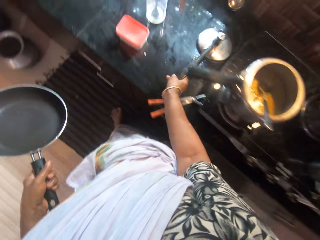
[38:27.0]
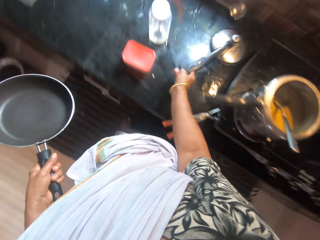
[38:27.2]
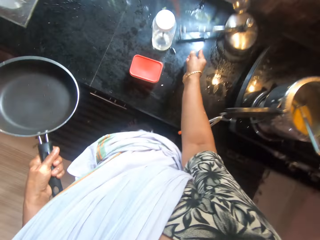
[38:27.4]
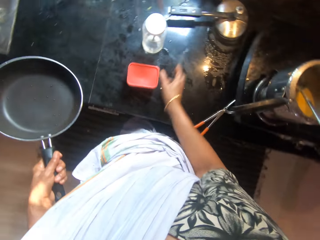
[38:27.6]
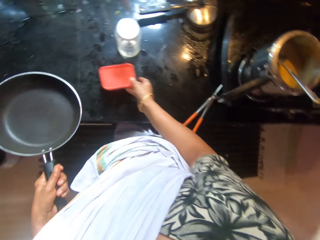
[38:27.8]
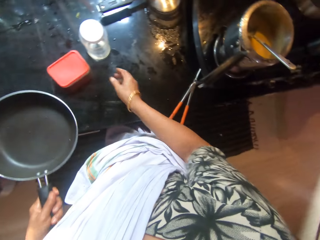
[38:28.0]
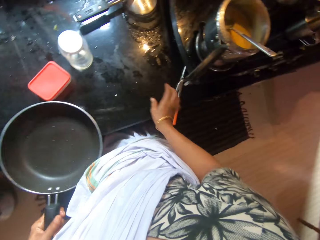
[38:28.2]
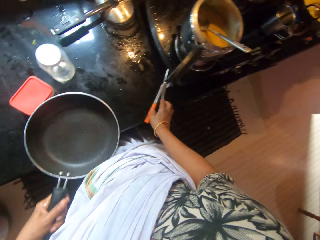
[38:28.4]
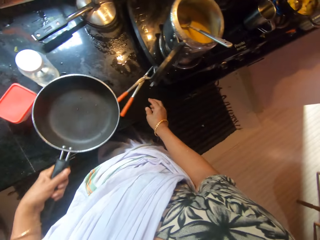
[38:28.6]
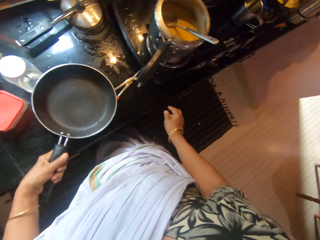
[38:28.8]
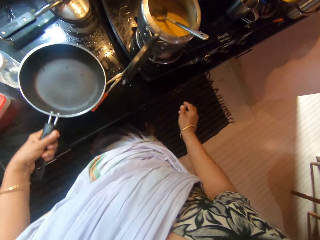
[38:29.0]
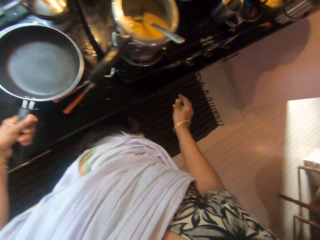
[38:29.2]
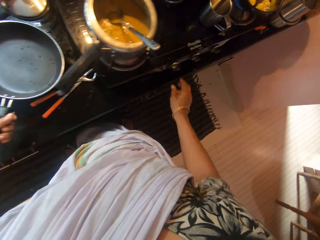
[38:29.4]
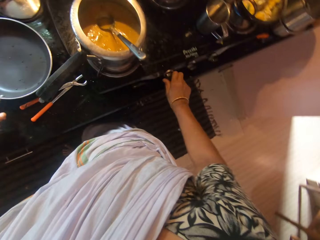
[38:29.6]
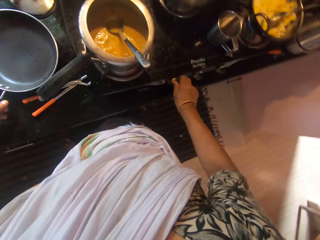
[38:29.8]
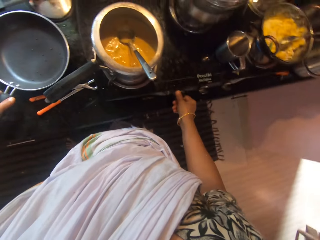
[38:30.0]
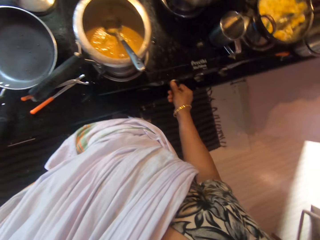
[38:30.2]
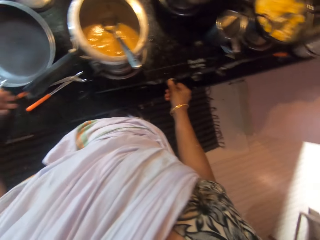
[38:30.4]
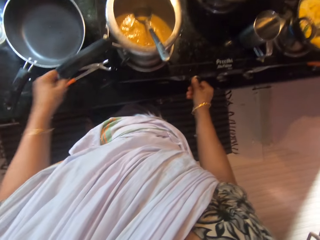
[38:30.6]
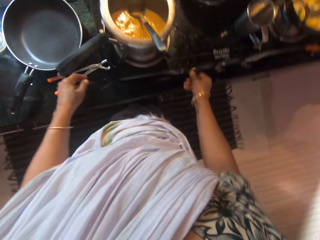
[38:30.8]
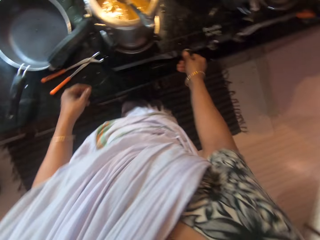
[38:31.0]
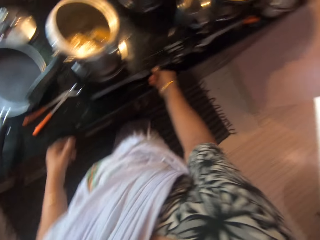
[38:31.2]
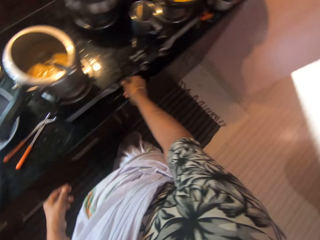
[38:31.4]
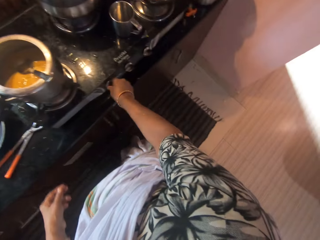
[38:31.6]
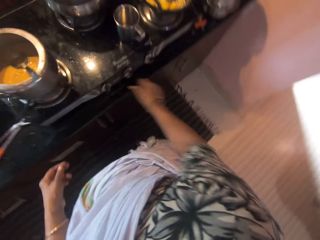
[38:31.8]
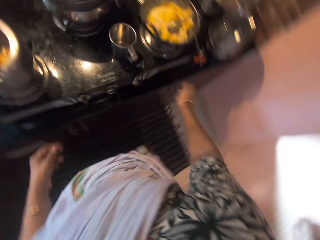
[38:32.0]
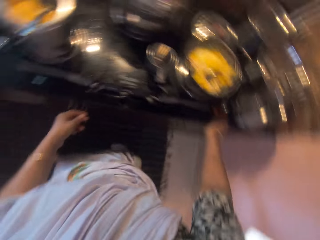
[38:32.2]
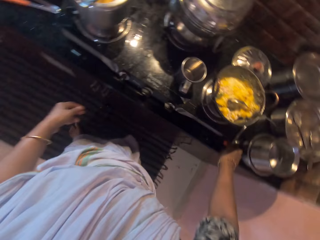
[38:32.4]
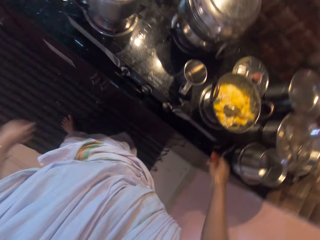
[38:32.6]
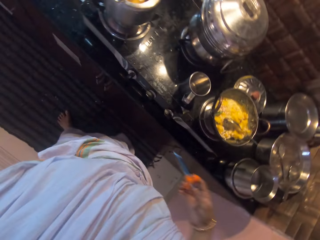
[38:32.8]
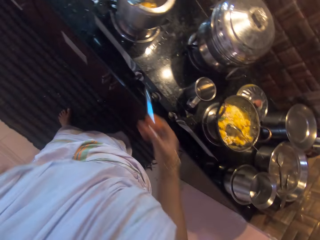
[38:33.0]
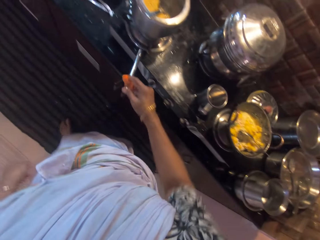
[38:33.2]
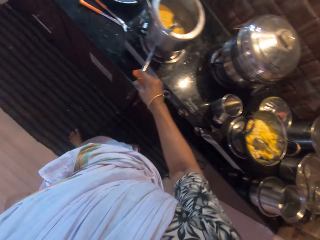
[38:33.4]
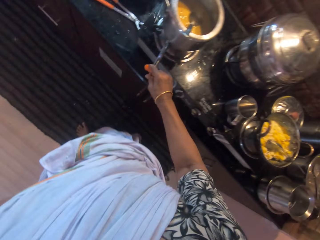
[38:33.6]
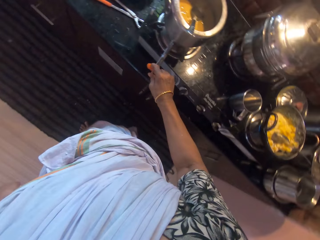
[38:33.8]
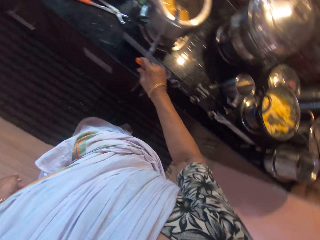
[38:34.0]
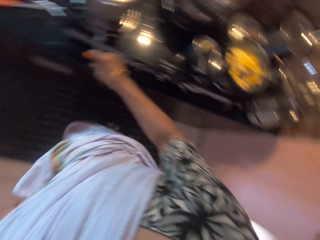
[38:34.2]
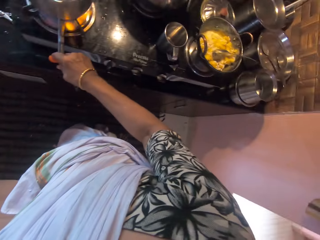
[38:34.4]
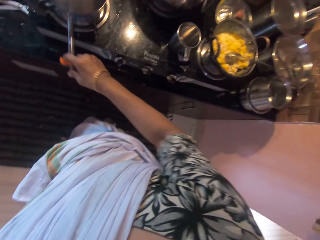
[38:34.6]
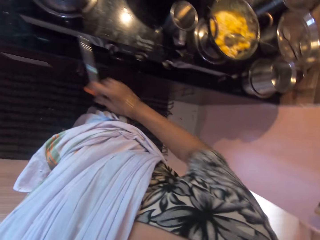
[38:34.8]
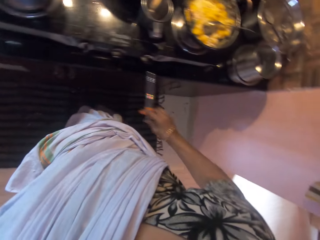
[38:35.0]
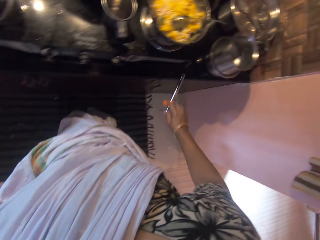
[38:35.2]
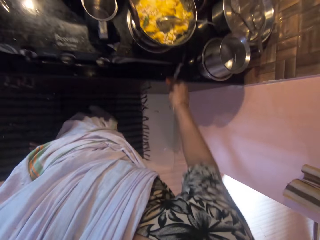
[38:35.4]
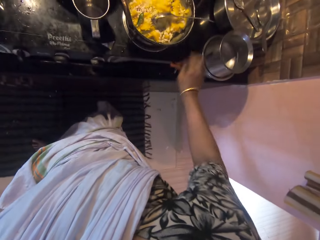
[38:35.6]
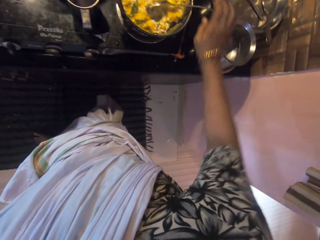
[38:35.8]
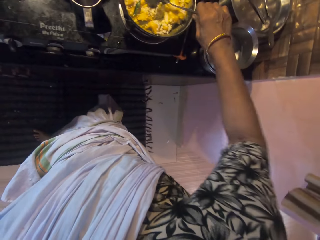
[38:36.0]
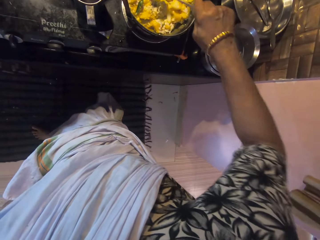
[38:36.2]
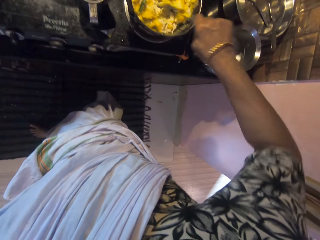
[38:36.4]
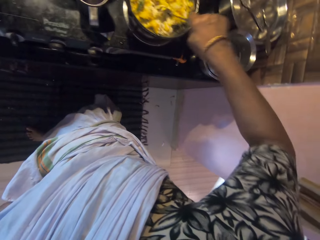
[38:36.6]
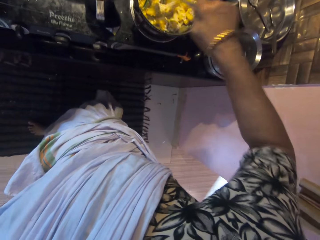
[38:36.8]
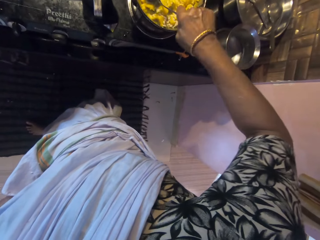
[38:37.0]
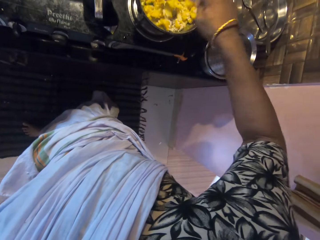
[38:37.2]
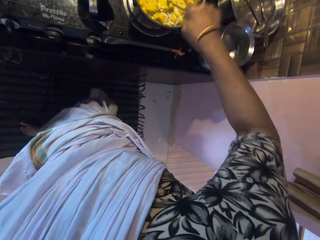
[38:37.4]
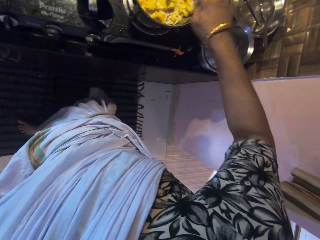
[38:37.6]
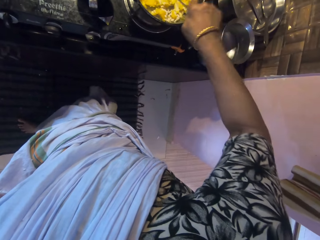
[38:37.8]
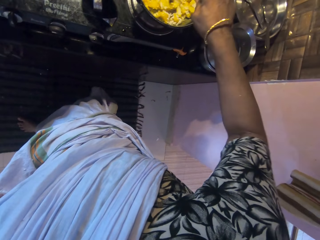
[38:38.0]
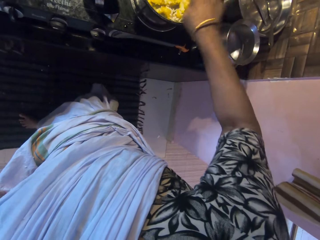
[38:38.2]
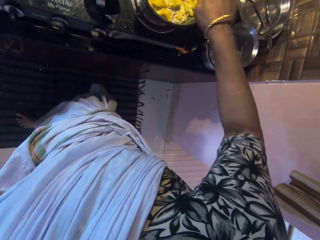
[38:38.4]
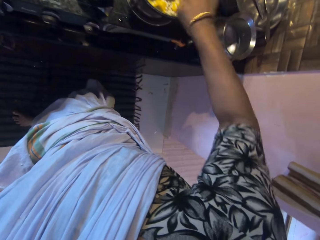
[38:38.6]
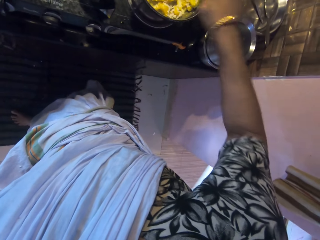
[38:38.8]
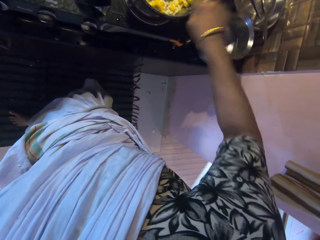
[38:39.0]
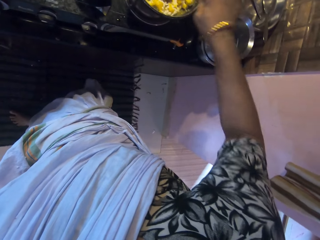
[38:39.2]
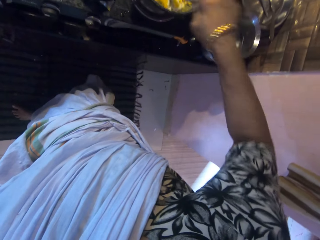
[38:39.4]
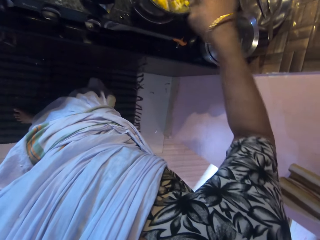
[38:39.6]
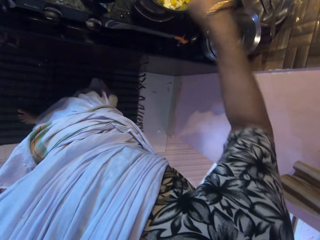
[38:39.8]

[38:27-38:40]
The camera wearer adjusts the pressure pot lid on the cabinet with her right hand. She adjusts a bowl on the cabinet with her right hand. She adjusts the pot clamp on the cabinet with her right hand. She places the pan on the cabinet with her left hand. She adjusts a knob on the cooker with her right hand. She picks up a gas lighter from the cabinet with her right hand. She lights the gas cooker with the lighter in her right hand. She places the lighter on the cabinet with her right hand. She picks up the spoon from the pot of potatoes on the cooker with her right hand. She stirs the coconut shavings in the pot of potatoes on the cooker with the spoon in her right hand. She mashes food in the pot.

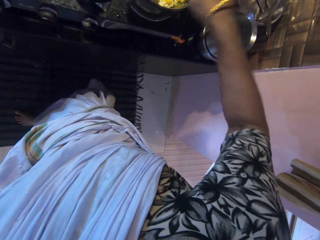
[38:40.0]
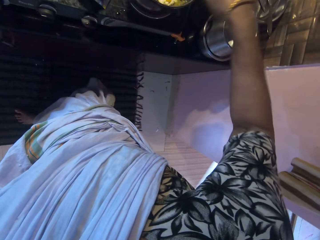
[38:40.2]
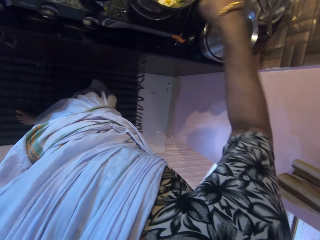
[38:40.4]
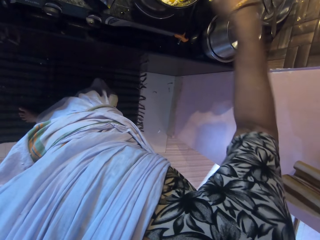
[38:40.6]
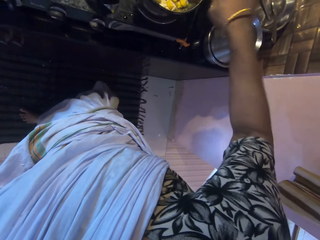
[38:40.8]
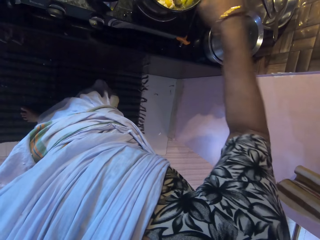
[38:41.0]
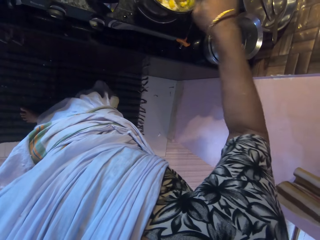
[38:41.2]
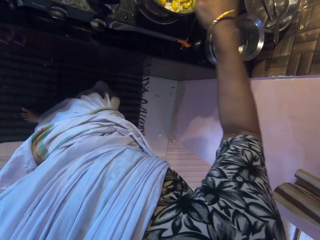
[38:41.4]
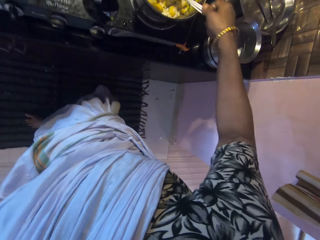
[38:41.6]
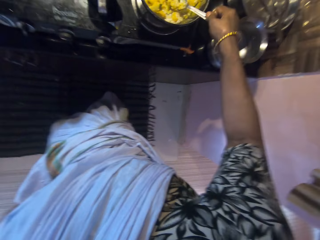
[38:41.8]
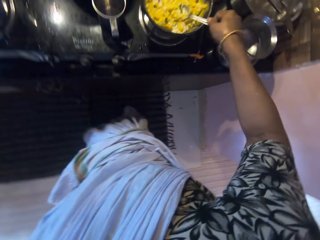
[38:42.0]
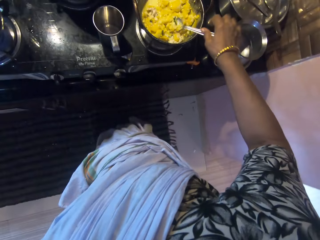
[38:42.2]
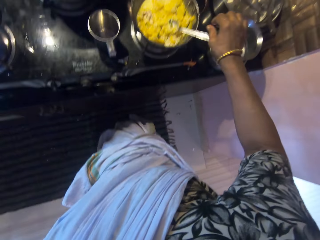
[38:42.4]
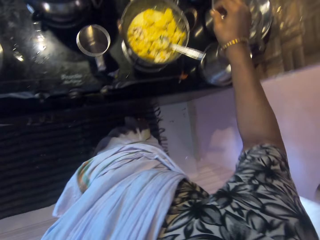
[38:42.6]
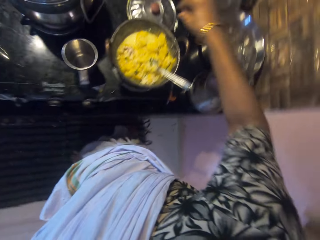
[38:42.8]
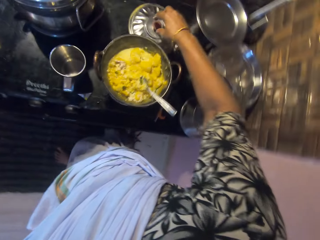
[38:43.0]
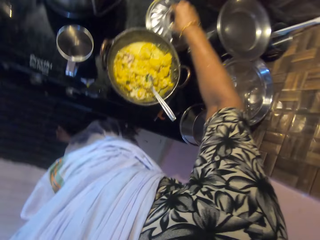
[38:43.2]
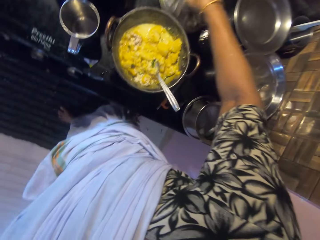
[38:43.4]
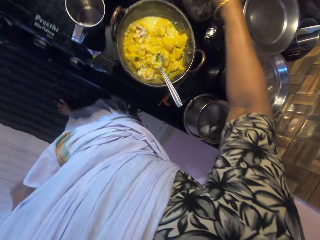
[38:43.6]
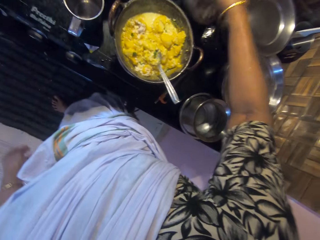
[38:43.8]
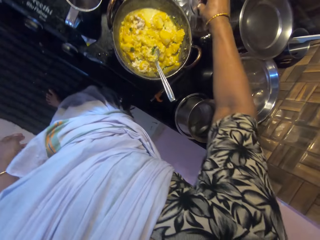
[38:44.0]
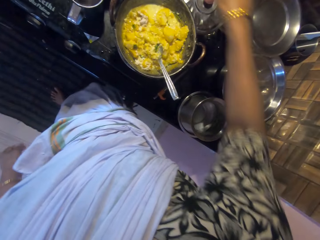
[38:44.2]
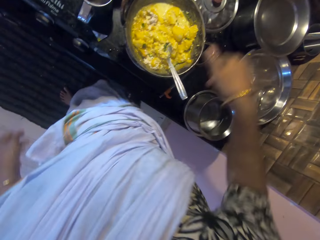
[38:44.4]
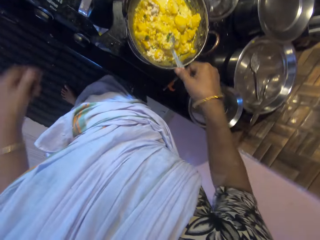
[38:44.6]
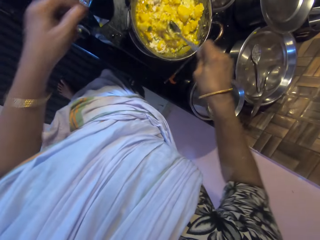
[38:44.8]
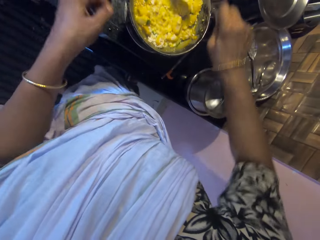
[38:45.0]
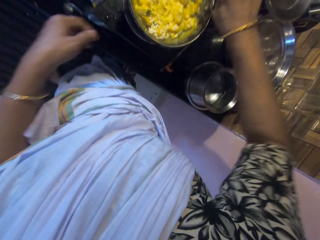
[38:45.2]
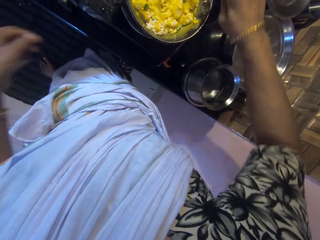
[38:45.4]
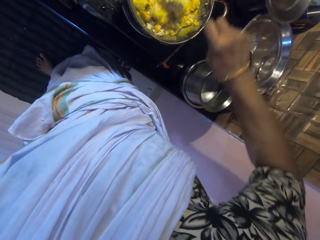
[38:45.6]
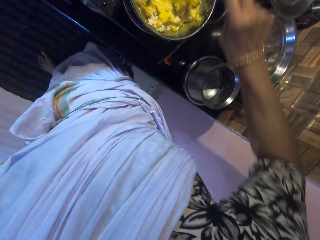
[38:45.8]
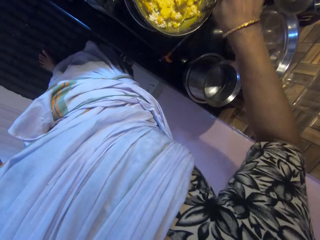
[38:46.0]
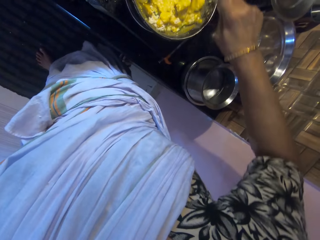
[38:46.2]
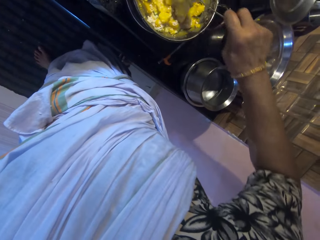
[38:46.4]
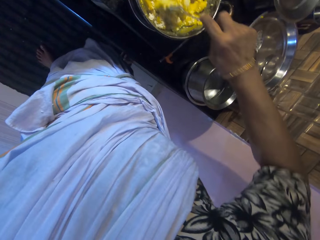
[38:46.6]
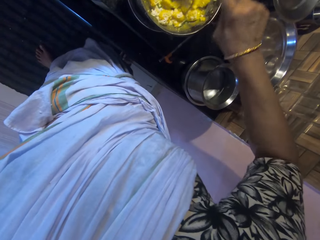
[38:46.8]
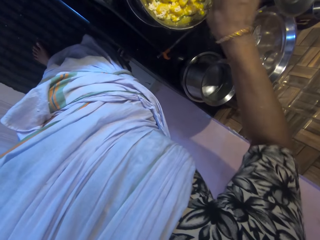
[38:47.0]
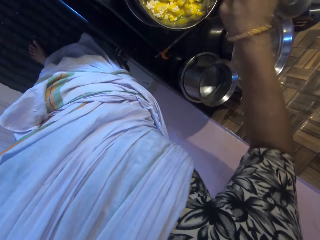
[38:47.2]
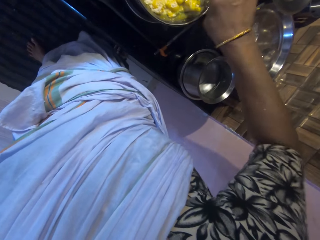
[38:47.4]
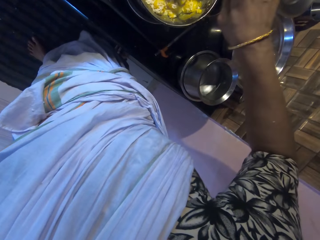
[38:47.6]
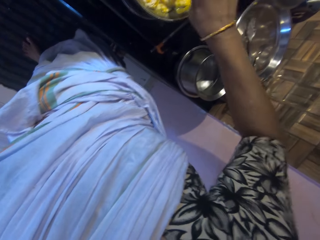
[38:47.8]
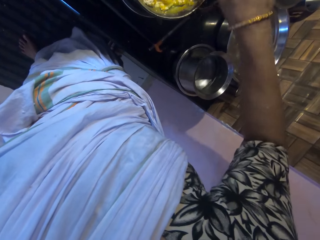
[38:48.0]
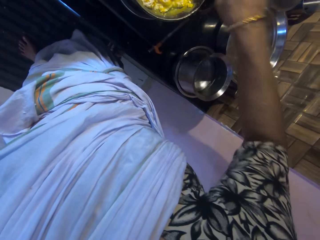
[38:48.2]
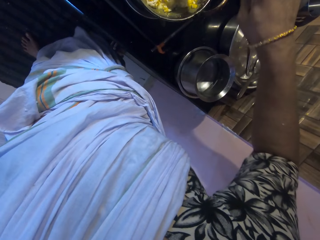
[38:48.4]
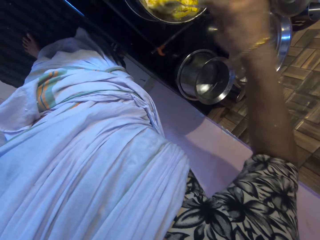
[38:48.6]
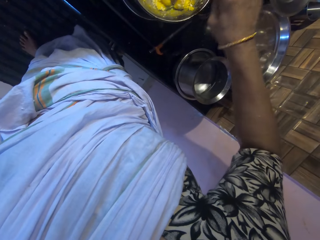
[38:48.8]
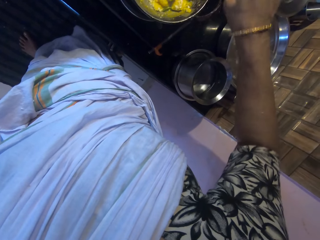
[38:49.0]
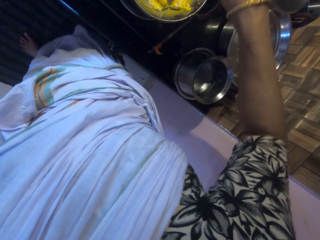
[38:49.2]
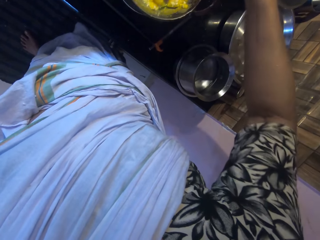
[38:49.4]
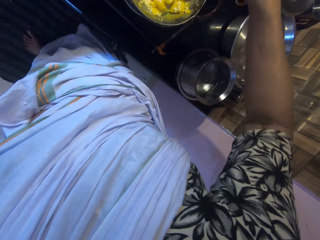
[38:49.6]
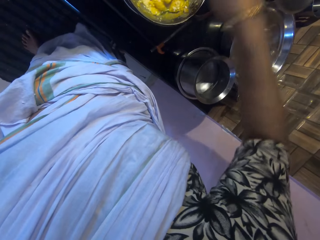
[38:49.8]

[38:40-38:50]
The camera wearer drops the spoon in the pot of potatoes on the cooker with her right hand. She adjusts a pot cover on the cabinet with her right hand. She picks up the pot cover and drops the pot cover. She picks up the spoon from the pot of potatoes on the cooker with her right hand. She stirs the coconut shavings in the pot of potatoes on the cooker with the spoon in her right hand.
